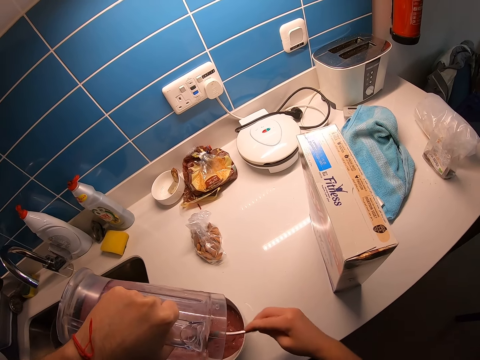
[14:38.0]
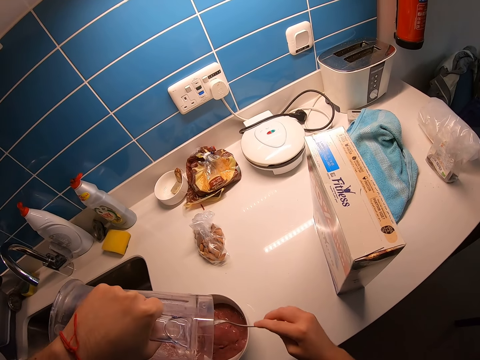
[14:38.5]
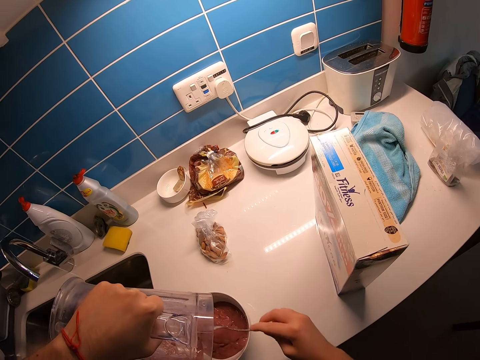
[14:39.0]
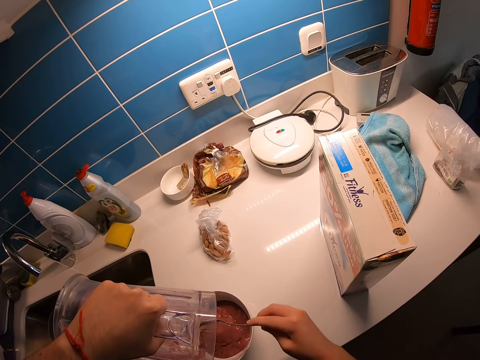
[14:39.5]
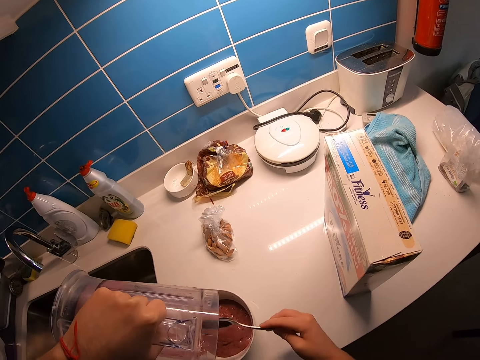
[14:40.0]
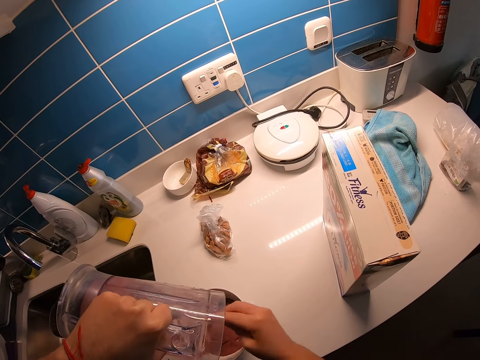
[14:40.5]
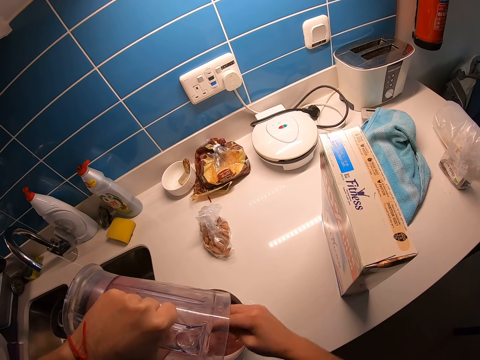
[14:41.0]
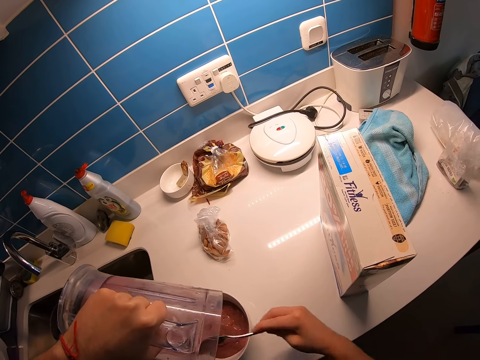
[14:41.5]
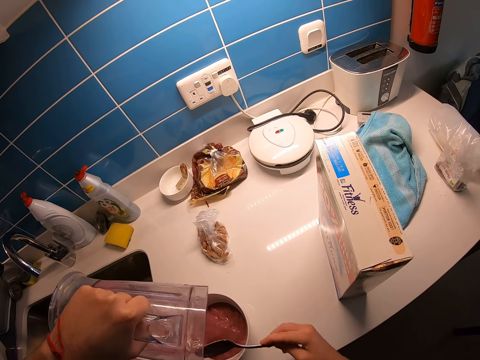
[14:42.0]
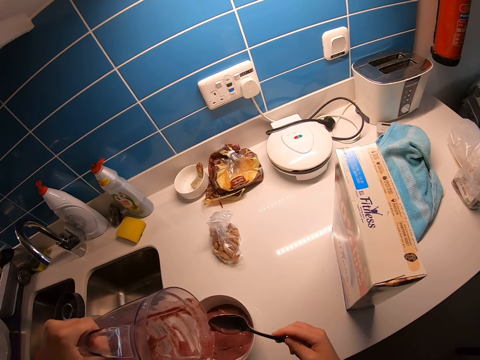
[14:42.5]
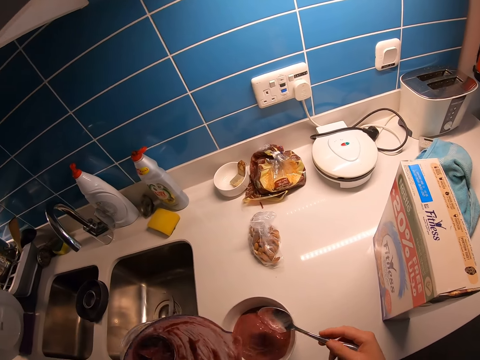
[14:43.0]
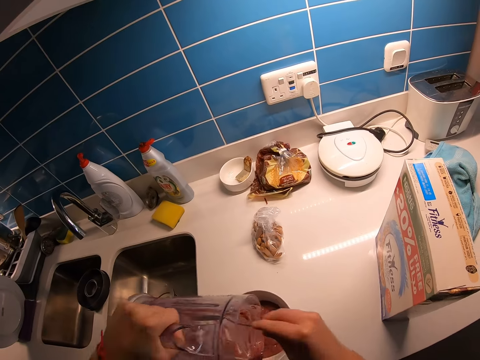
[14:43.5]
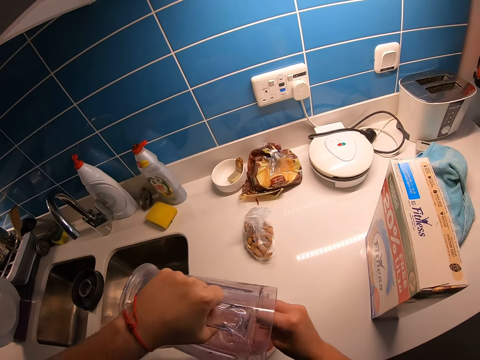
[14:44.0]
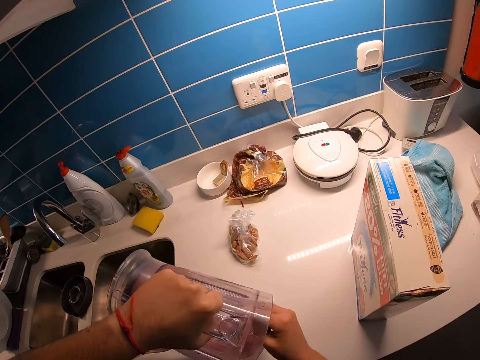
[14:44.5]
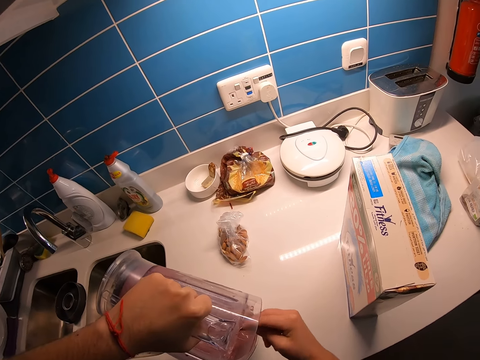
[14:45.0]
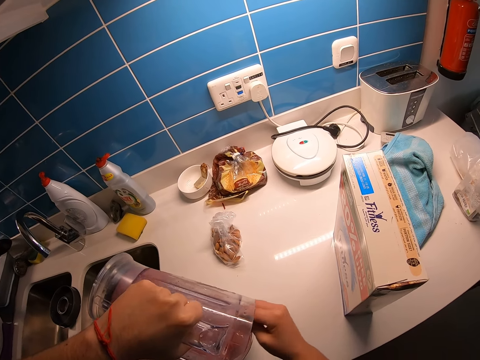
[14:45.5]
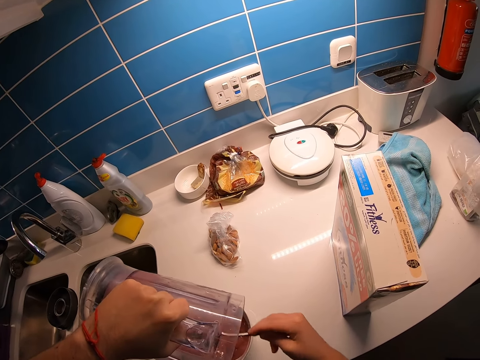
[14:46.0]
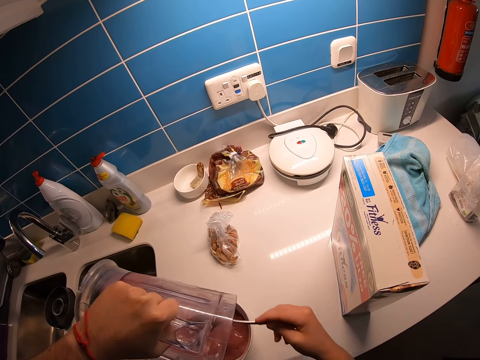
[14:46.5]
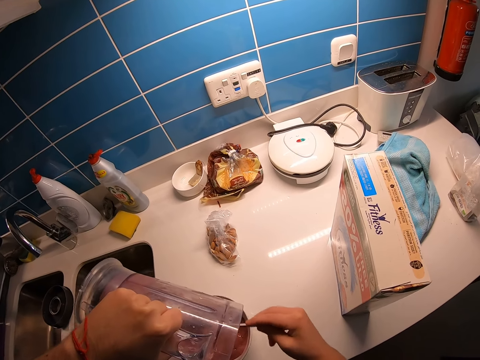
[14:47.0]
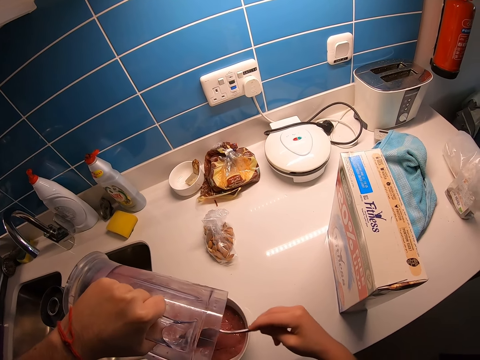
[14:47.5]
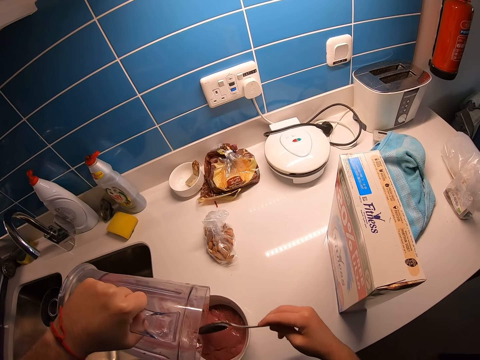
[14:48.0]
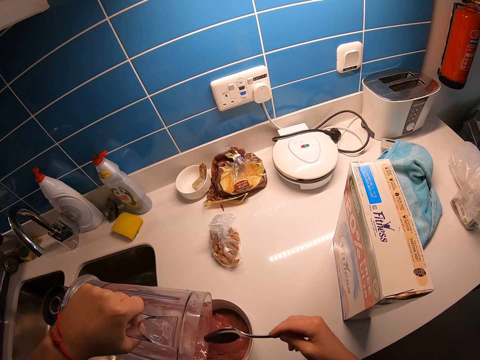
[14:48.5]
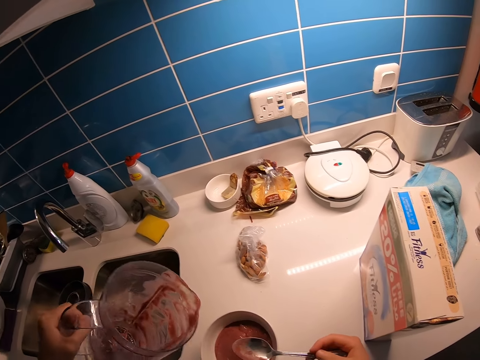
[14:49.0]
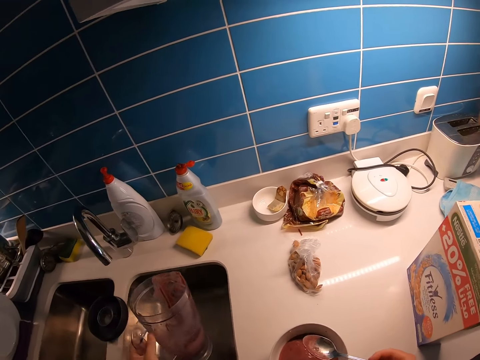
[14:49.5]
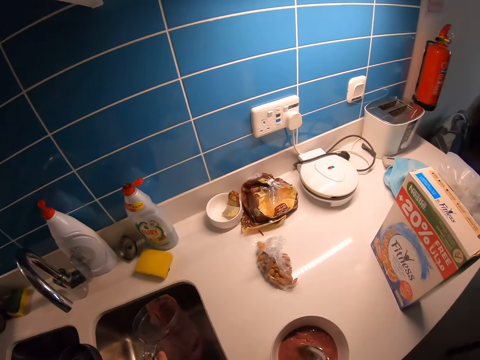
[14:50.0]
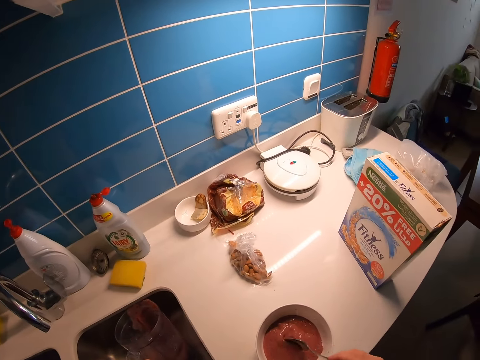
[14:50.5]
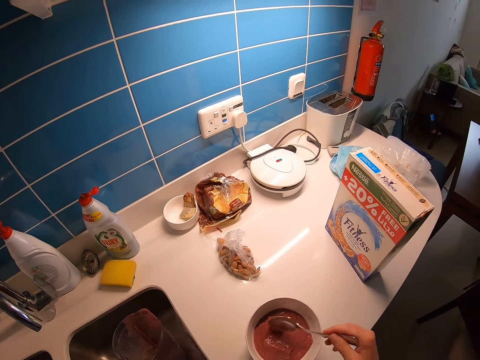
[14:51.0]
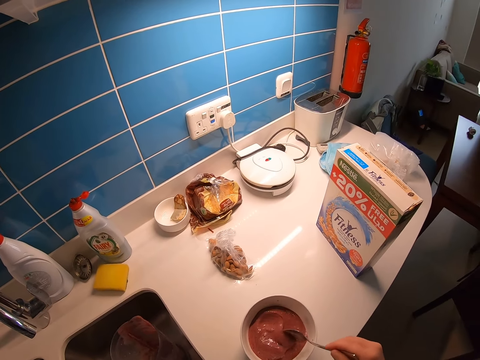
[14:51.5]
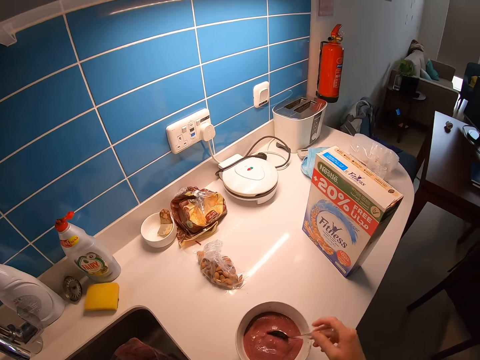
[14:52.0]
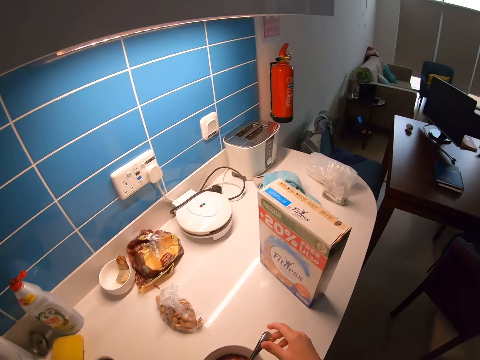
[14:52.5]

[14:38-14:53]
The camera wearer puts the smoothie in a bowl. They remove the smoothie with a spoon from the jug. They put the smoothie in the bowl. They remove the smoothie with a spoon from the jug. They put the smoothie in the bowl. They remove the smoothie with a spoon from the jug. They pull the jug off the bowl. They put the jug in the sink. They stir the smoothie with a spoon.

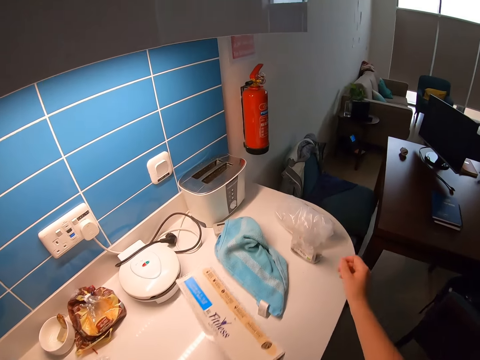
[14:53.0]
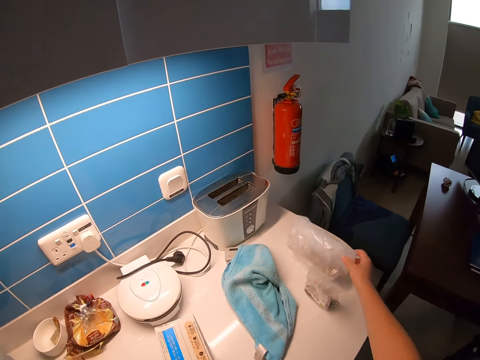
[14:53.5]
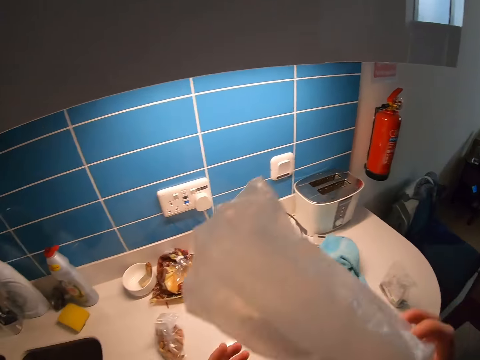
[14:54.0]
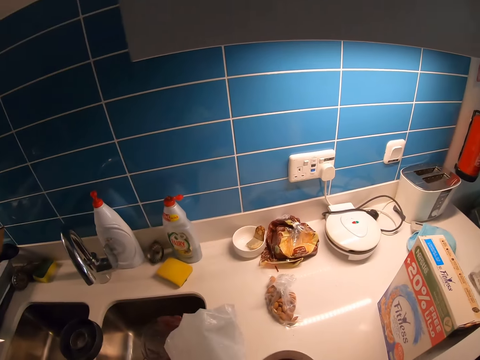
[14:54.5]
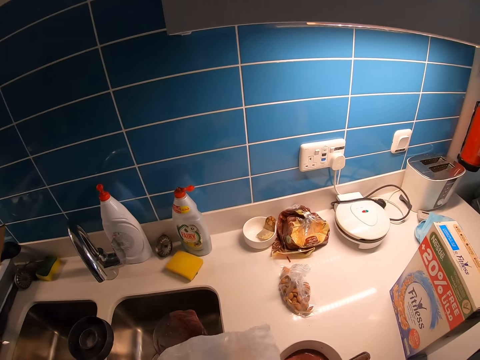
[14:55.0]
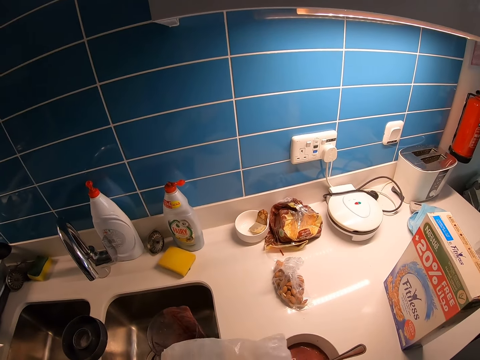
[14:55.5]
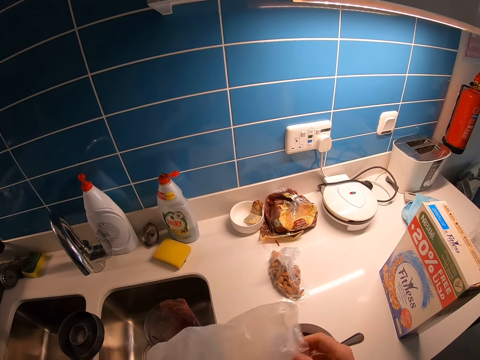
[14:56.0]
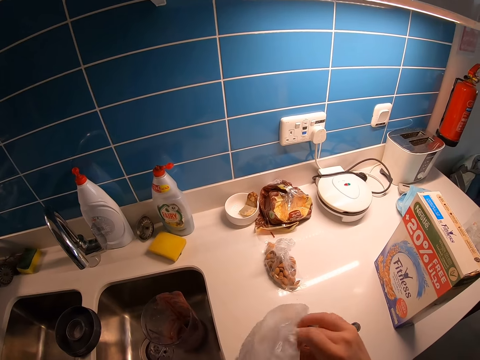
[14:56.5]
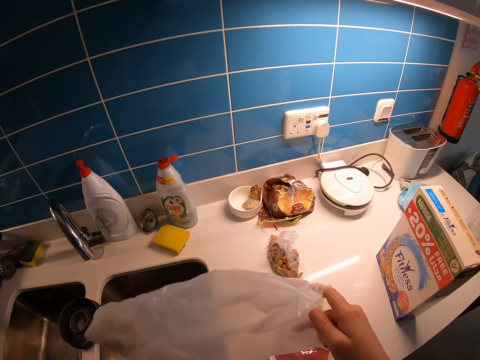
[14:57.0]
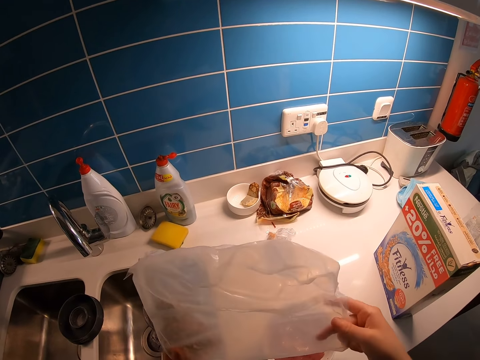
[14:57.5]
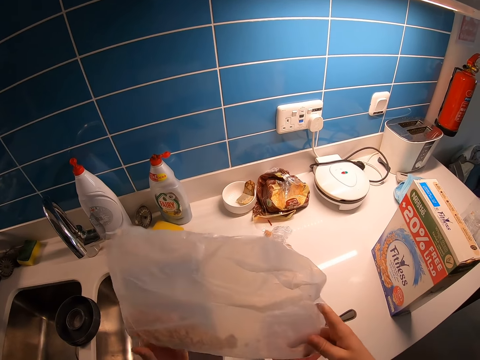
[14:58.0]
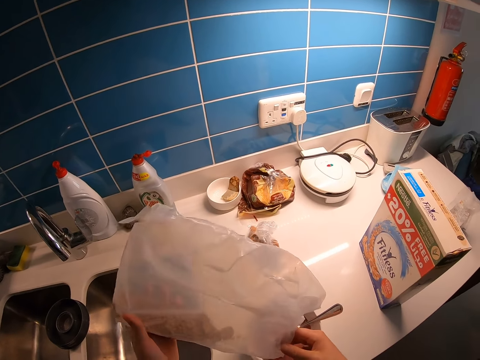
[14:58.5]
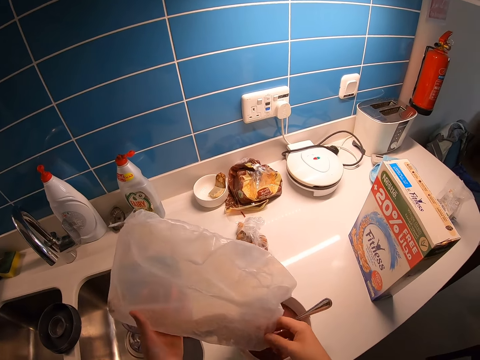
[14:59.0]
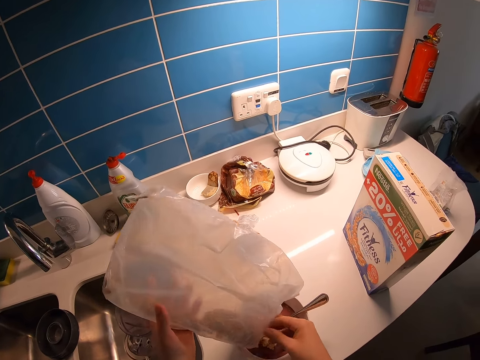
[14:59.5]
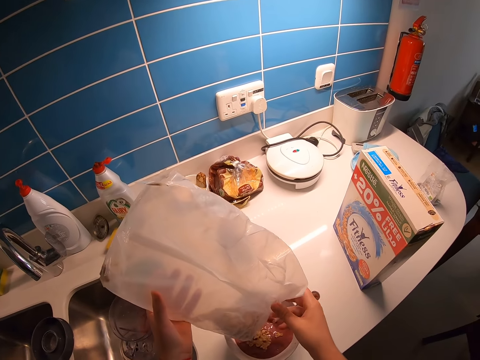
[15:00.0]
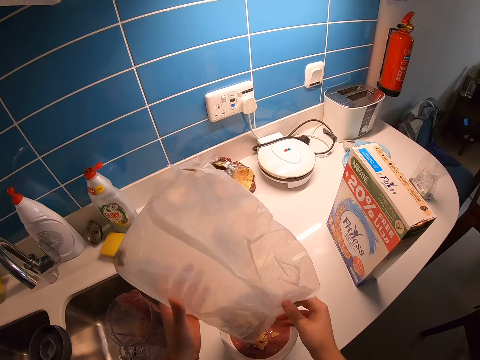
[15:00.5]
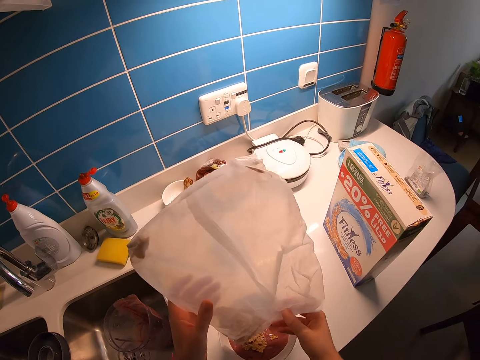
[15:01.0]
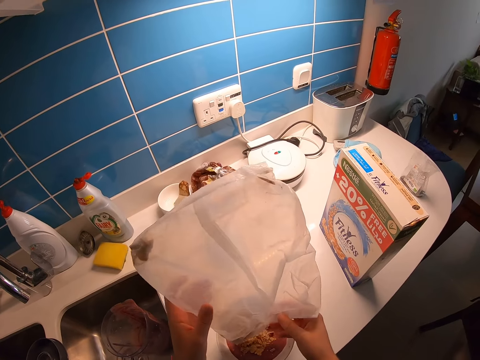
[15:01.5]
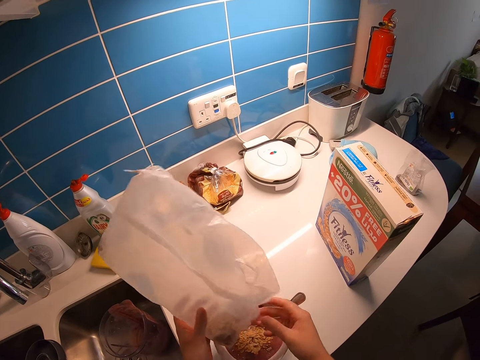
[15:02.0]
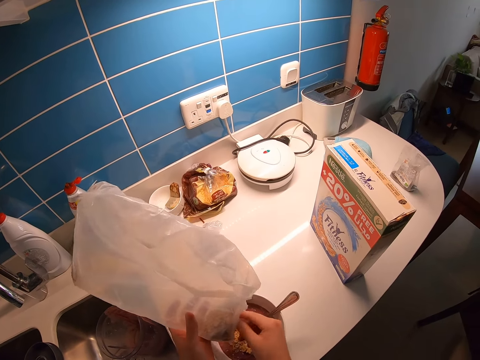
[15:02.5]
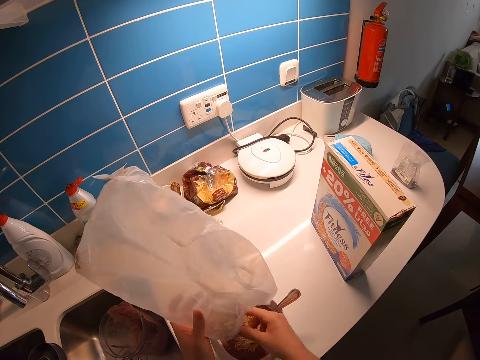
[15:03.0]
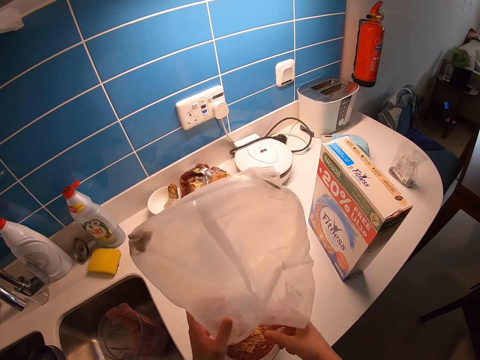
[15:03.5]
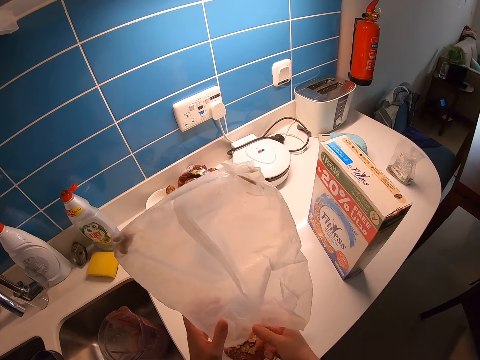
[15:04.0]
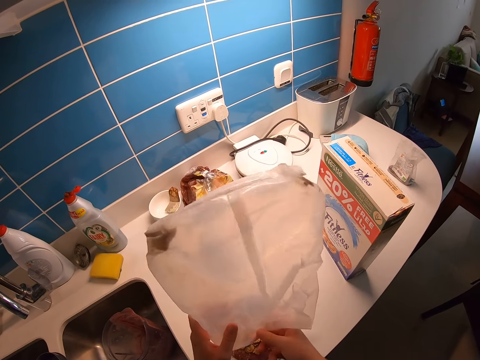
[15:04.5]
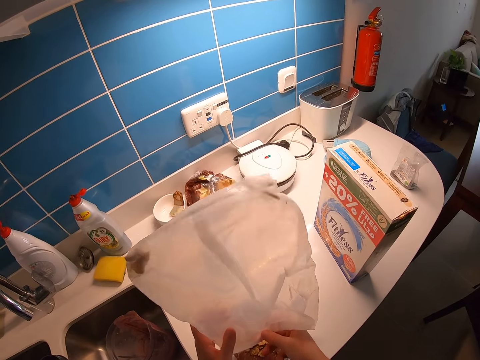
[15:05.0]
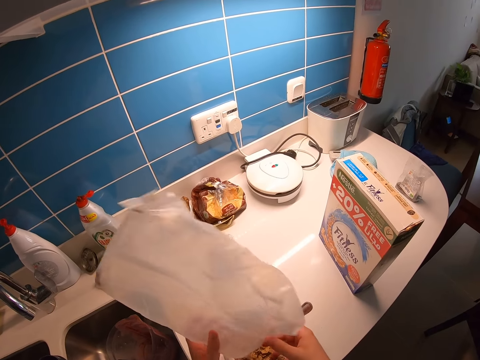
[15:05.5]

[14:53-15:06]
The camera wearer walks around the kitchen. They pick up a plastic paper. They walk around the kitchen. They open the plastic paper. They put cornflakes in the smoothie.
